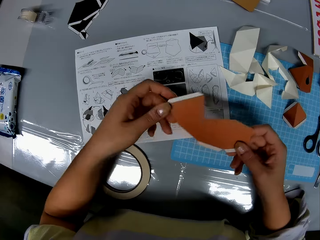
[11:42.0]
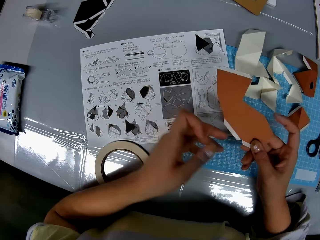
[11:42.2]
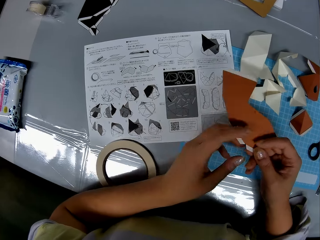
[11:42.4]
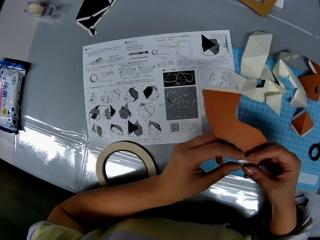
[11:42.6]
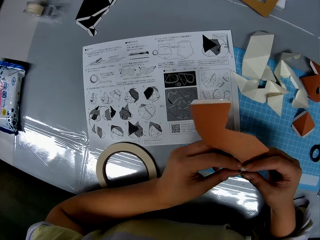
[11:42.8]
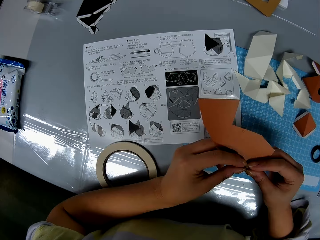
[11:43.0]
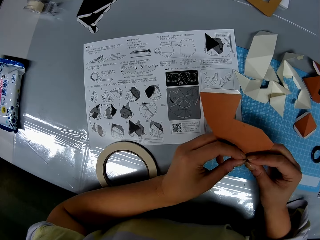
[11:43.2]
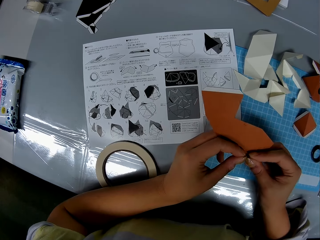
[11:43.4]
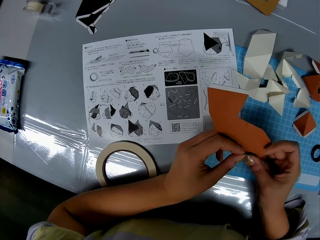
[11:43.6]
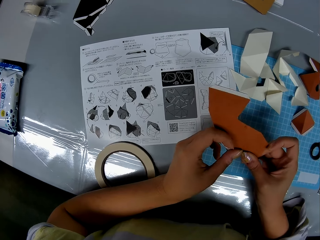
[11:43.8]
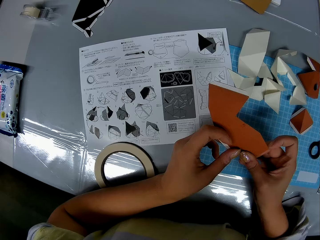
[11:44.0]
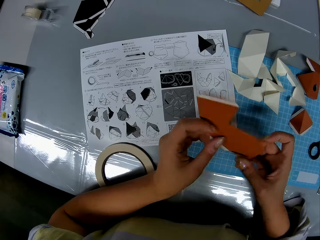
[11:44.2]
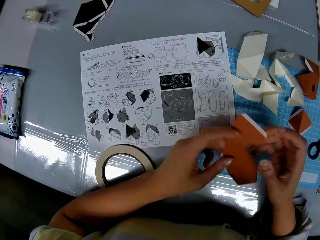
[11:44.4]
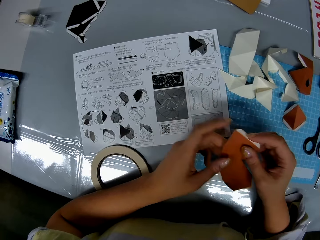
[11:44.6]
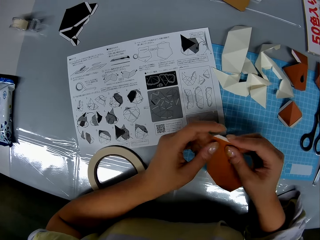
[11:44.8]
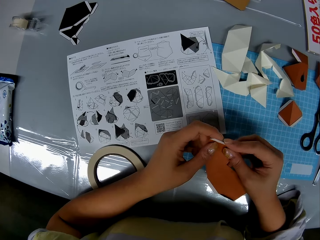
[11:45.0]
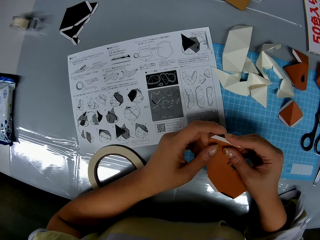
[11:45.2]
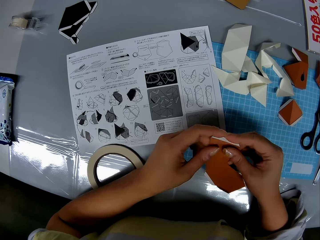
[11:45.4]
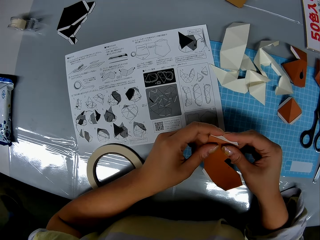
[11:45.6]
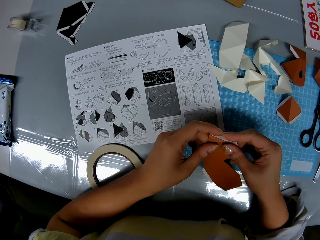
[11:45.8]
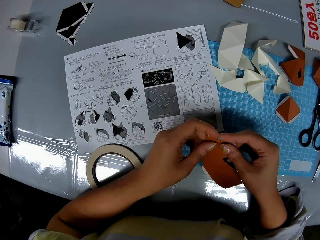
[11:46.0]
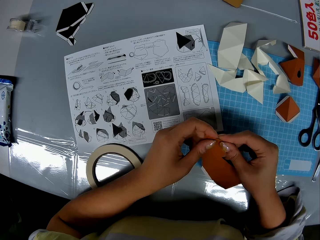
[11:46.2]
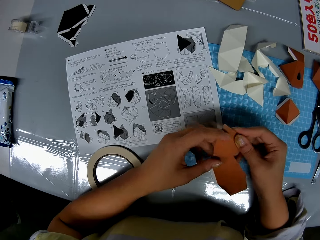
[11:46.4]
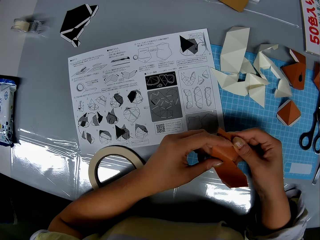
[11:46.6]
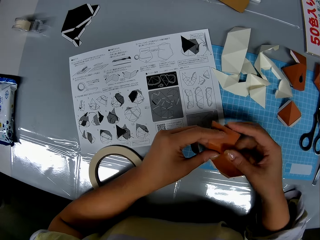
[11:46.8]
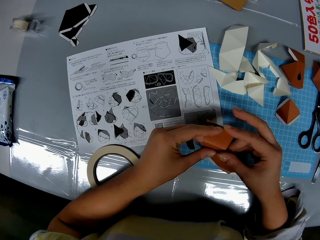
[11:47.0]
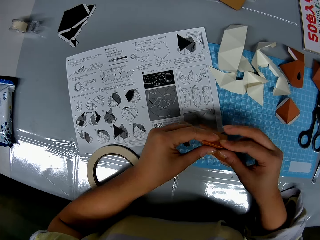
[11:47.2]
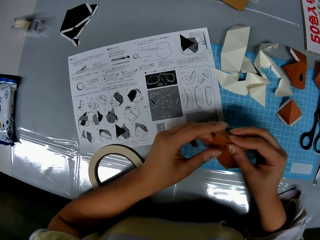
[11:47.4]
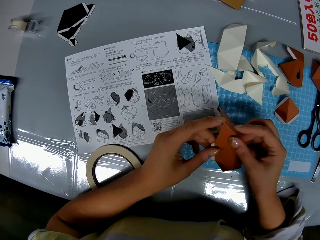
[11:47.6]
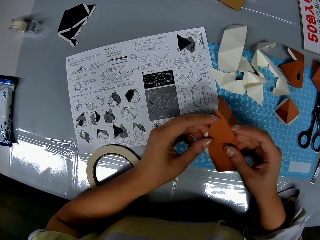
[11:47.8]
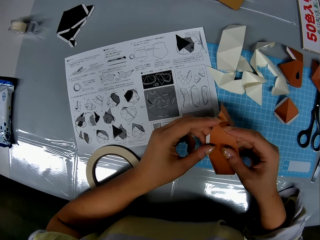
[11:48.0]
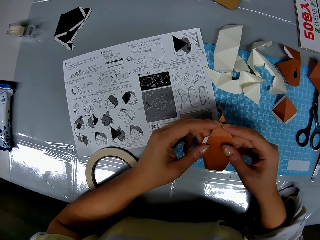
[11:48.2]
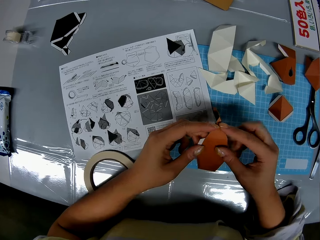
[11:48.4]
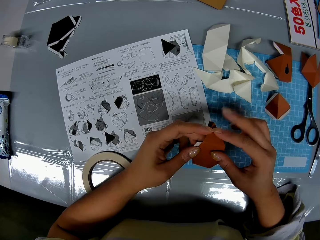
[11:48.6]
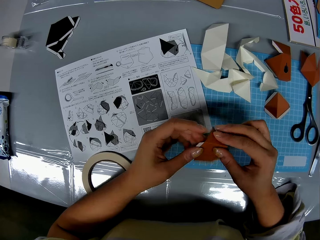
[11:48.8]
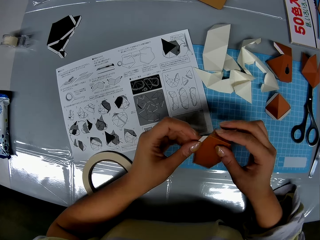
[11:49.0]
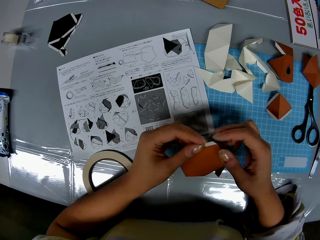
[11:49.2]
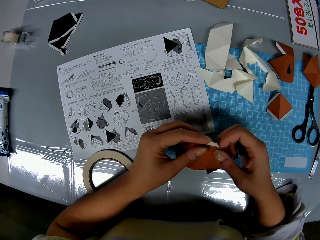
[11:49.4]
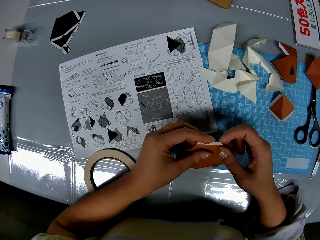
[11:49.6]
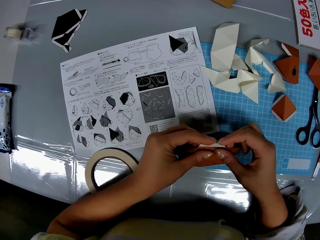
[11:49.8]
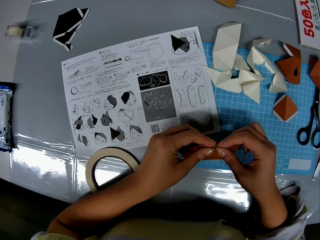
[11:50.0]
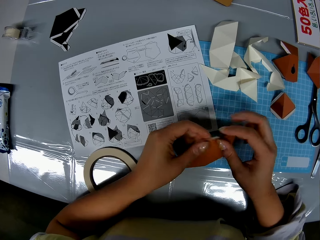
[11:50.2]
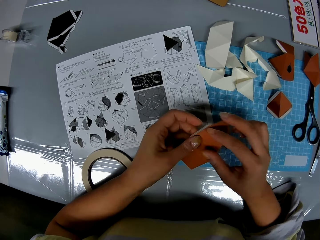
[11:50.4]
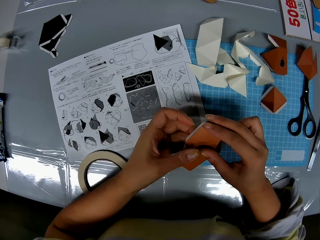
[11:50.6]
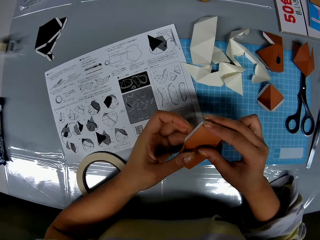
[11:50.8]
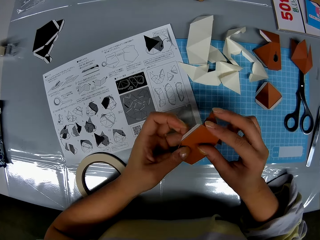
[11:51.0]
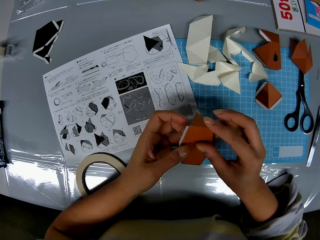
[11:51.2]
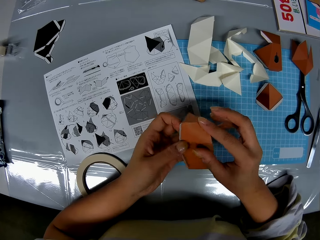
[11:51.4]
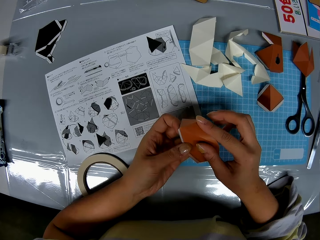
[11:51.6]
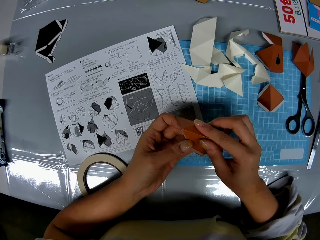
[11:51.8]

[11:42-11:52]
The camera wearer folds the tape on the piece of craft or paper. They fold the piece of craft.

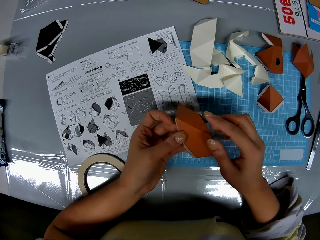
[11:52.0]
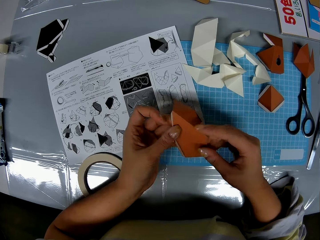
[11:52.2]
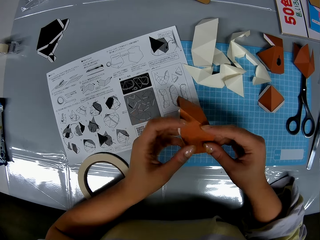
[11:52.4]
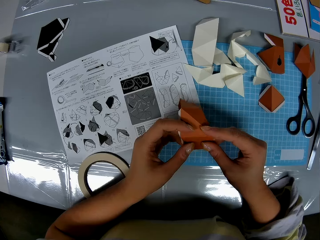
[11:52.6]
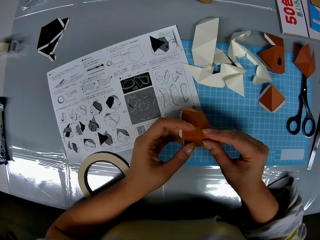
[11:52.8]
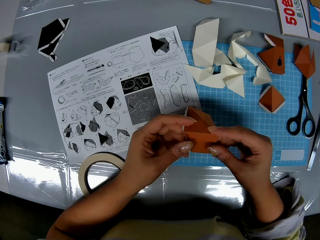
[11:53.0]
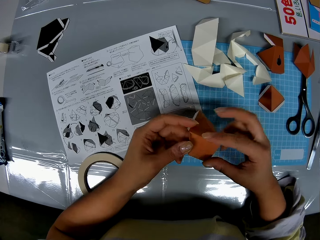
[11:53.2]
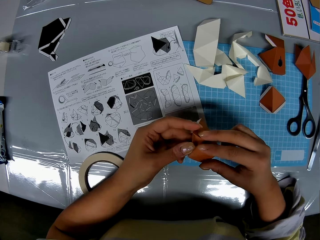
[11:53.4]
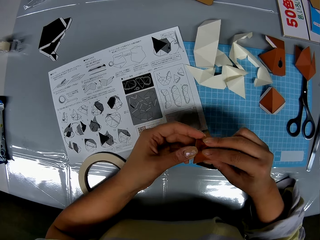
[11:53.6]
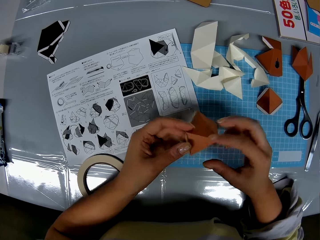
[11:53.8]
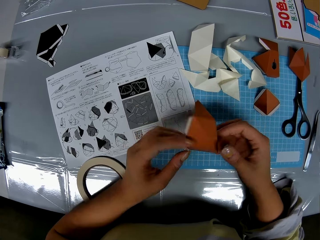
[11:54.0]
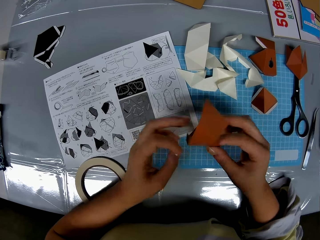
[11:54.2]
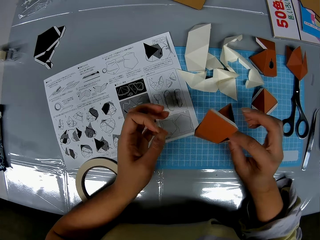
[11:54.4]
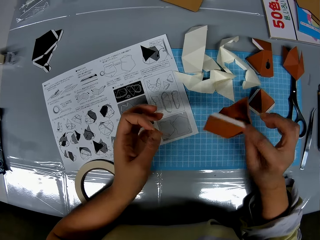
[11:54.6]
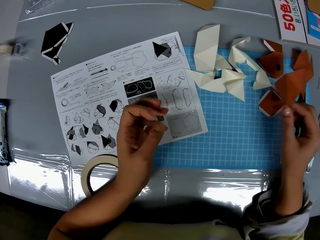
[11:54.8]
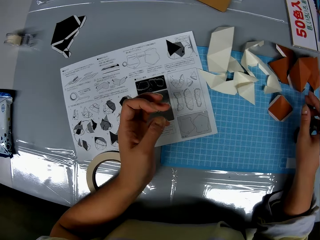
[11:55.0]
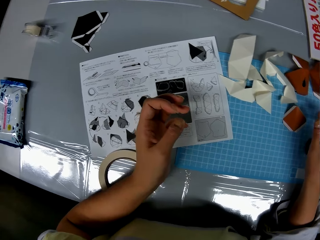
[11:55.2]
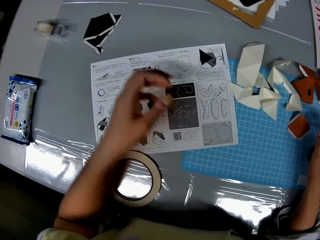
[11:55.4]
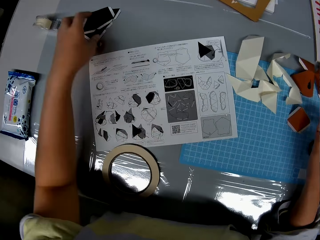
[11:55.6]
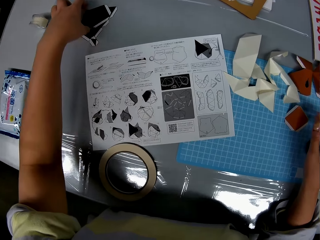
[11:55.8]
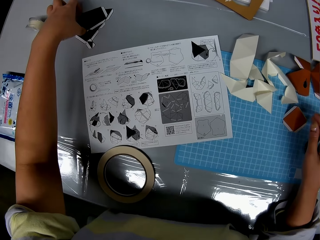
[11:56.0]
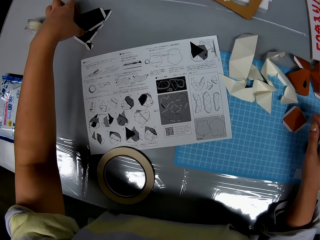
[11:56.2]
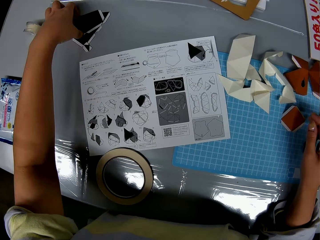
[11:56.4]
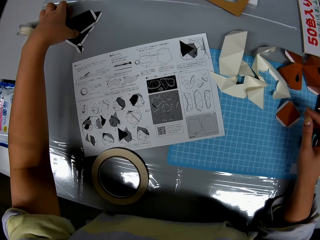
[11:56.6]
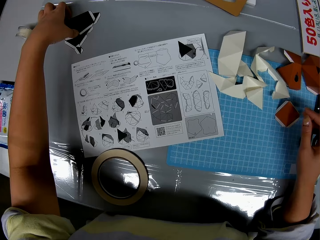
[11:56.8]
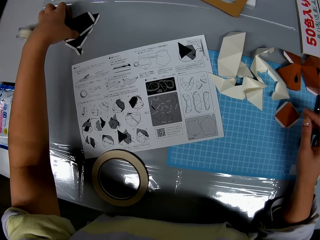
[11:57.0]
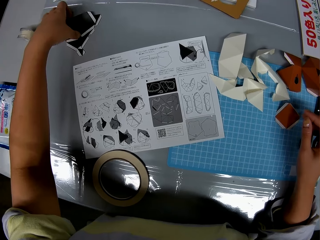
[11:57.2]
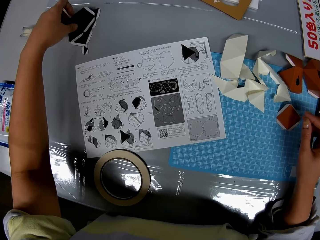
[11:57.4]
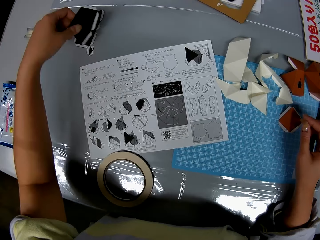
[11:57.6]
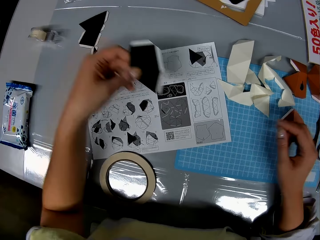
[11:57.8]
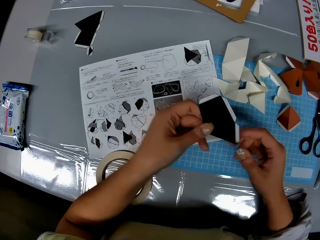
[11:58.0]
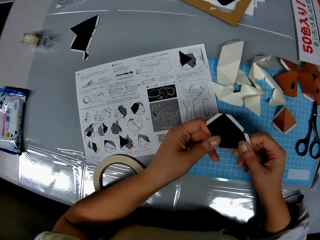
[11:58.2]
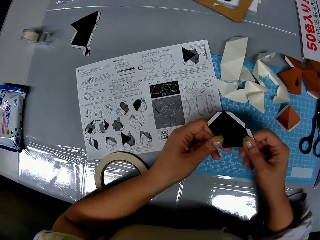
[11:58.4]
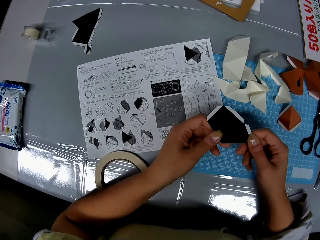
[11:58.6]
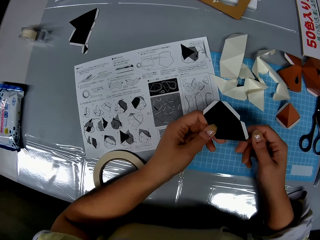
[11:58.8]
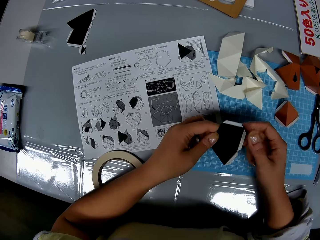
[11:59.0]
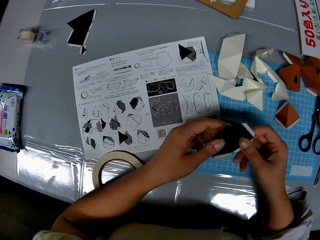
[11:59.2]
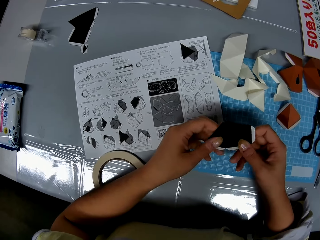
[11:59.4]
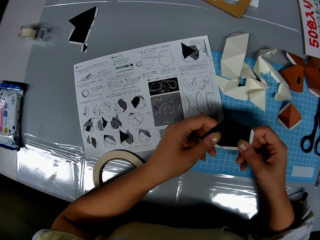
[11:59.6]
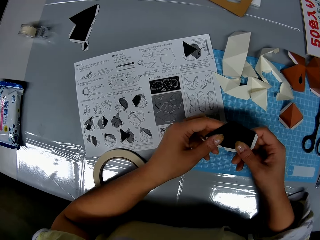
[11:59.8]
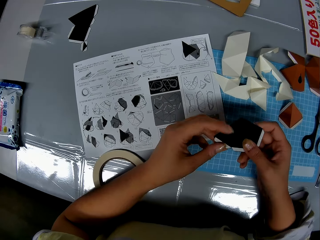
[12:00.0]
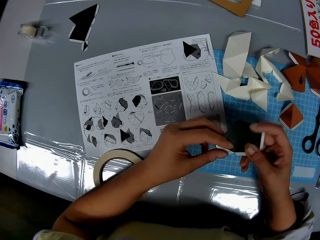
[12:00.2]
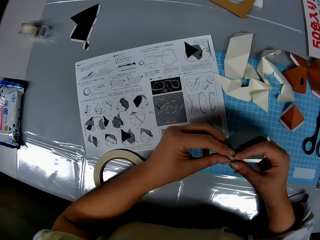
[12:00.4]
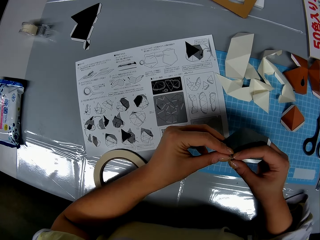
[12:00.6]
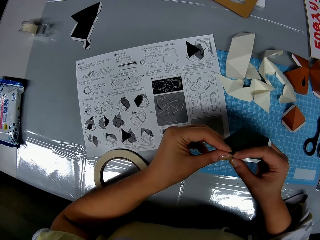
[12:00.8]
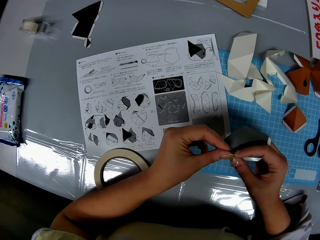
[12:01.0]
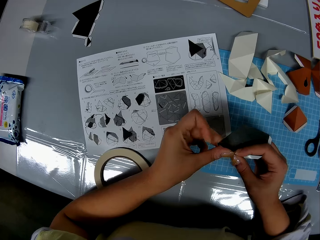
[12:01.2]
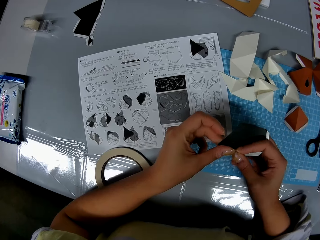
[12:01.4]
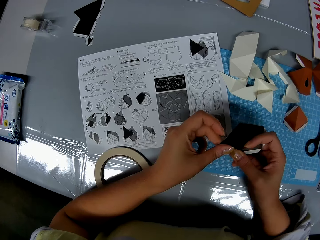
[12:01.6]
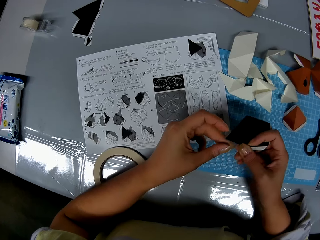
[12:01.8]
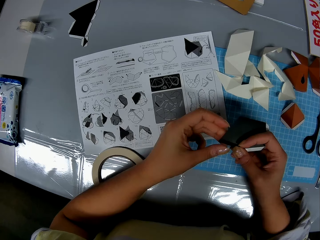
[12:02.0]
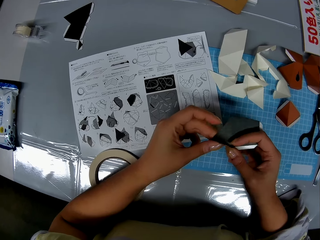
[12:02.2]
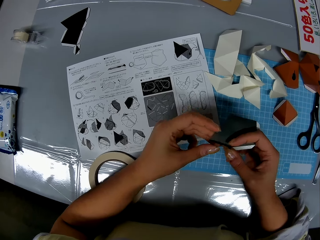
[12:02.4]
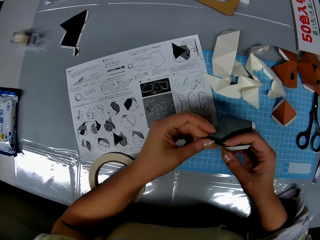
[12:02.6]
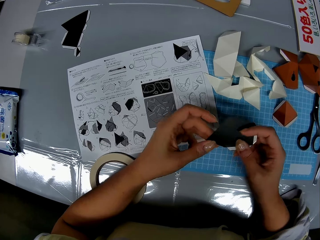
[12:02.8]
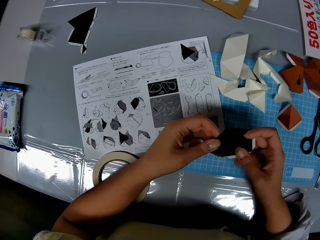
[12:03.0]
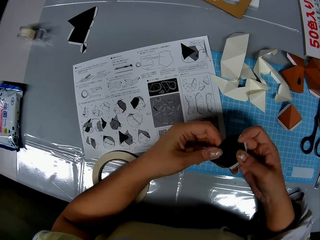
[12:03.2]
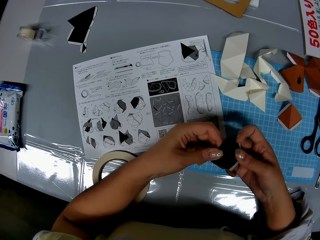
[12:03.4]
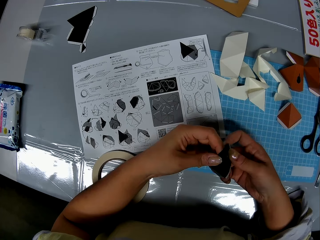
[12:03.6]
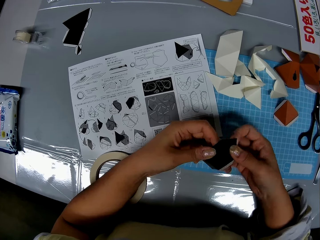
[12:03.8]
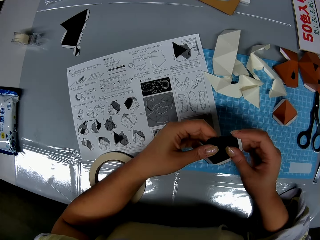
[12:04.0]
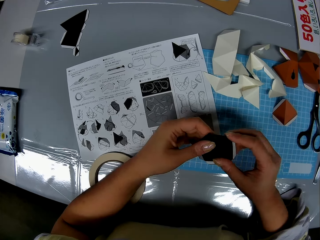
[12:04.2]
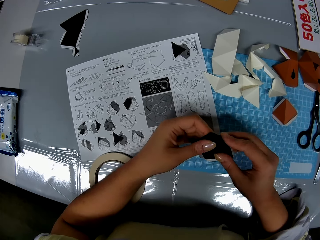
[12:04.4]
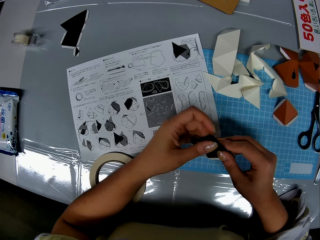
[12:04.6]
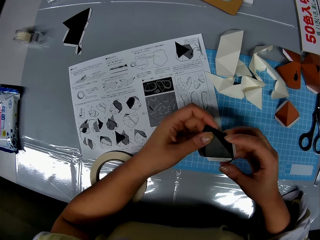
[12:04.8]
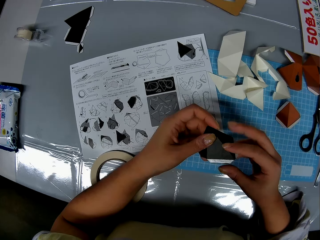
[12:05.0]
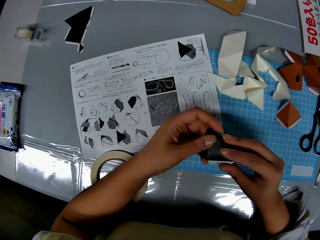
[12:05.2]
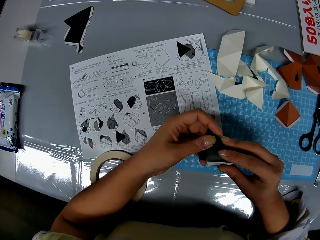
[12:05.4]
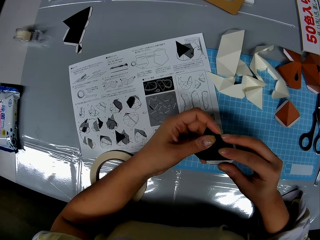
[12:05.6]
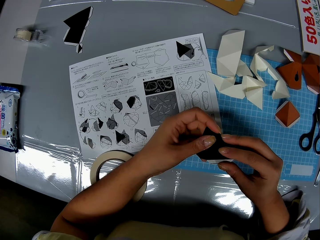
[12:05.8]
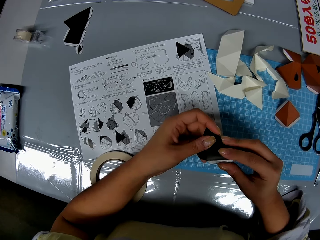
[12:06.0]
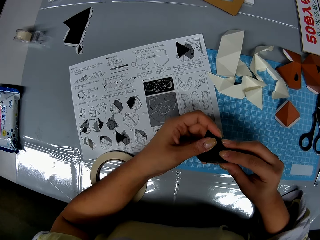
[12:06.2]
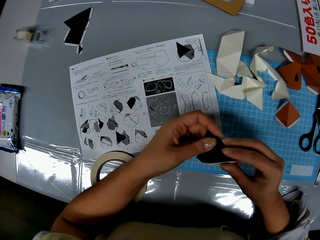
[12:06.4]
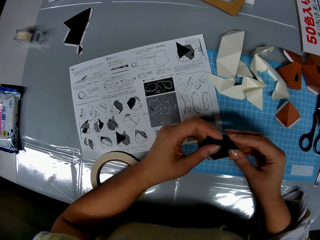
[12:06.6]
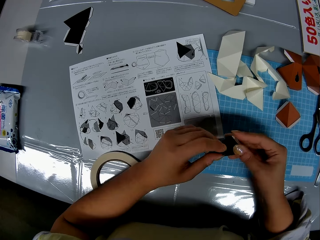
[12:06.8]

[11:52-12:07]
The camera wearer drops the piece of craft or paper on the table. They pick another piece of craft from the table. They turn the piece of paper. They fold the tape on the piece of craft and fold the piece of craft.
